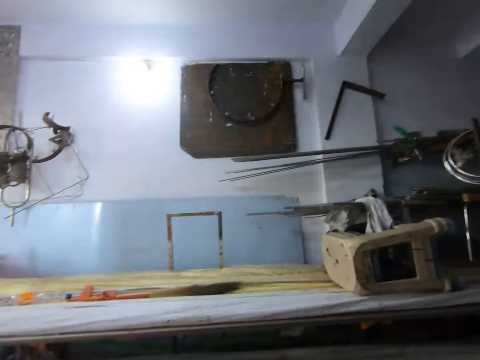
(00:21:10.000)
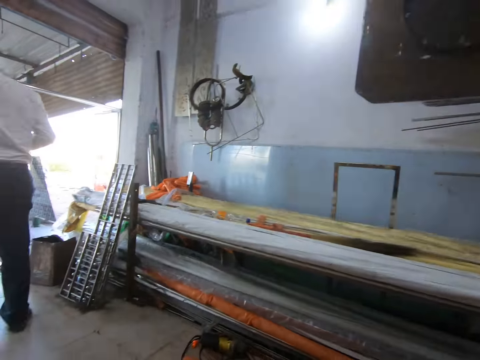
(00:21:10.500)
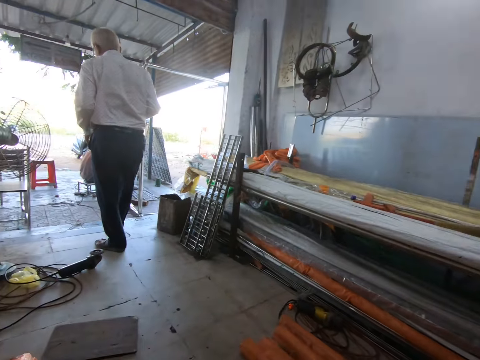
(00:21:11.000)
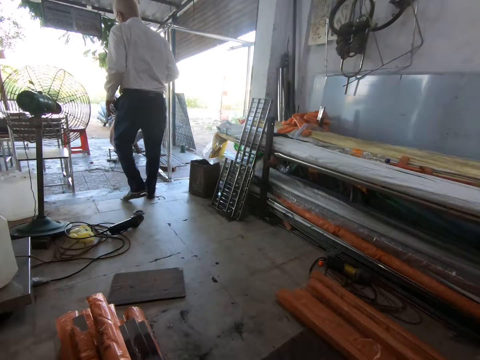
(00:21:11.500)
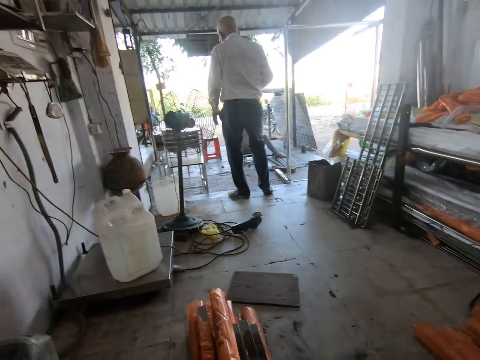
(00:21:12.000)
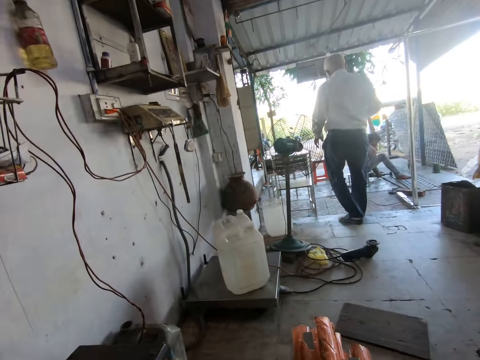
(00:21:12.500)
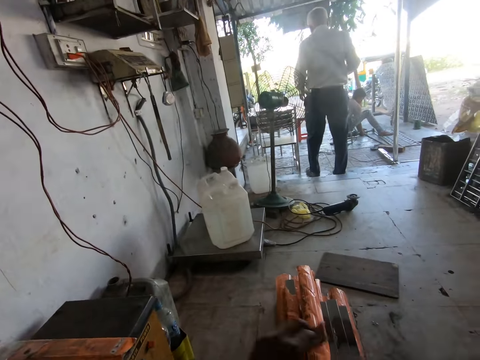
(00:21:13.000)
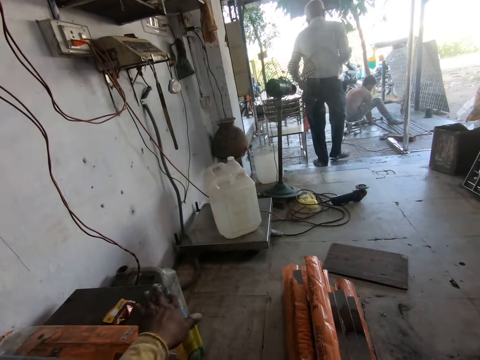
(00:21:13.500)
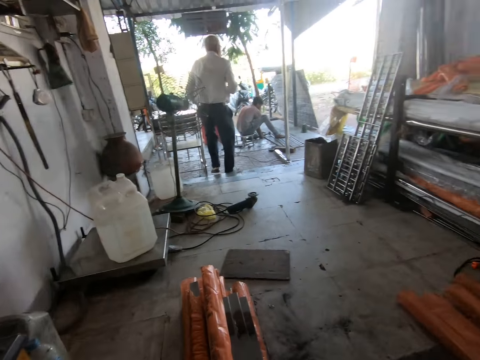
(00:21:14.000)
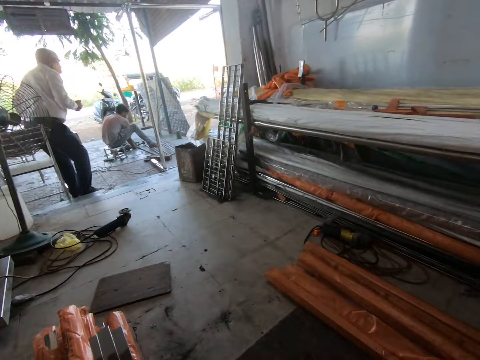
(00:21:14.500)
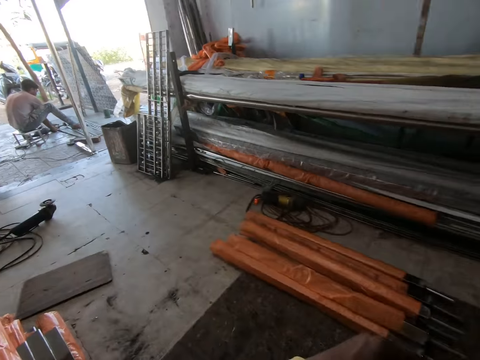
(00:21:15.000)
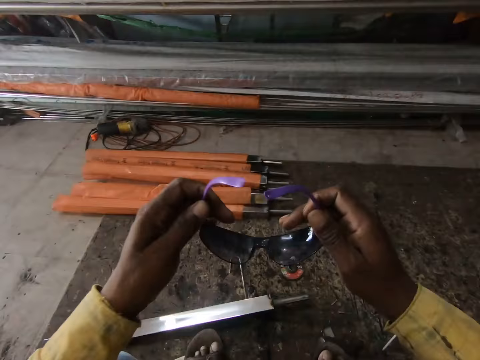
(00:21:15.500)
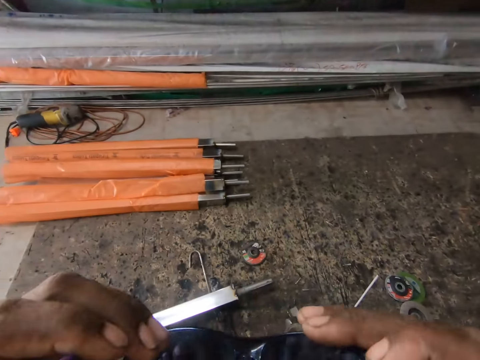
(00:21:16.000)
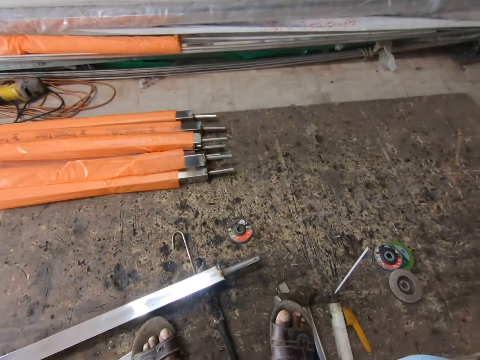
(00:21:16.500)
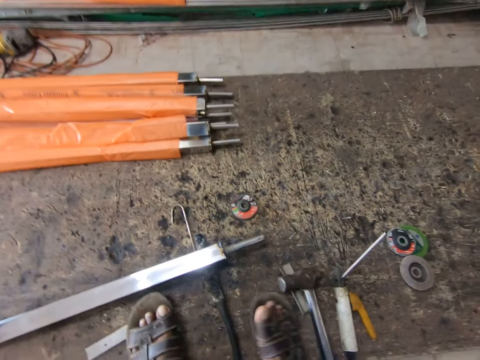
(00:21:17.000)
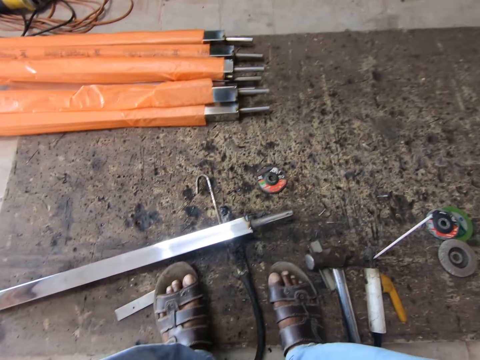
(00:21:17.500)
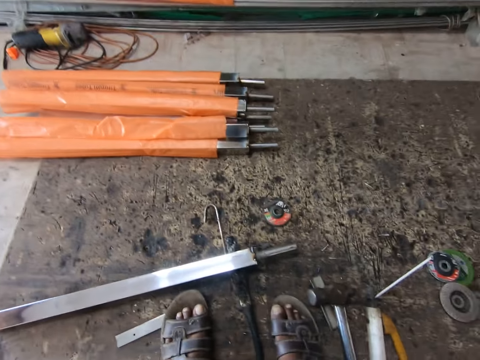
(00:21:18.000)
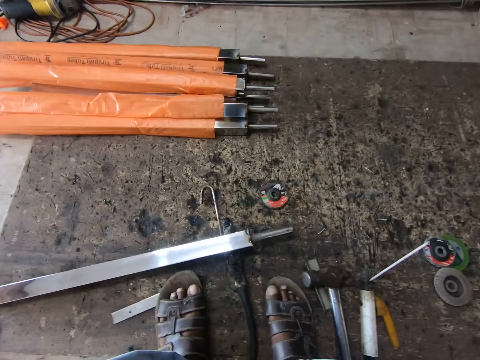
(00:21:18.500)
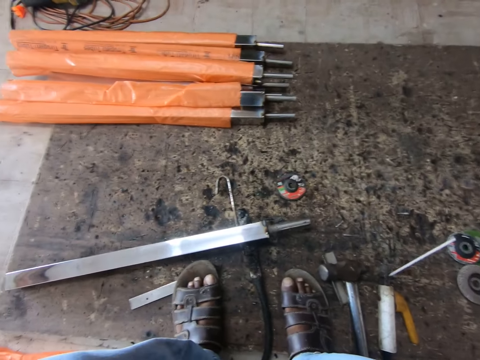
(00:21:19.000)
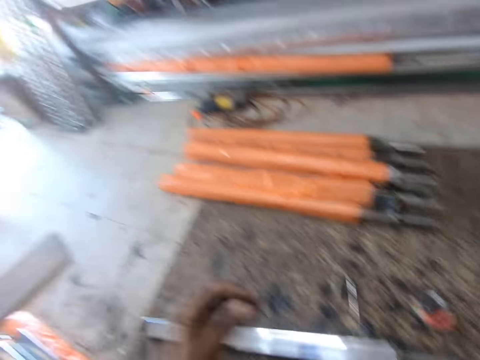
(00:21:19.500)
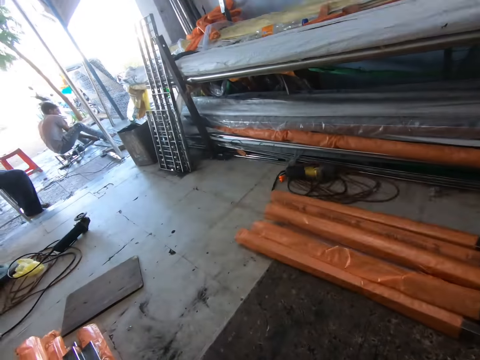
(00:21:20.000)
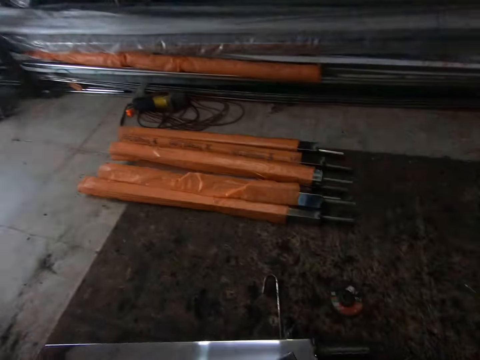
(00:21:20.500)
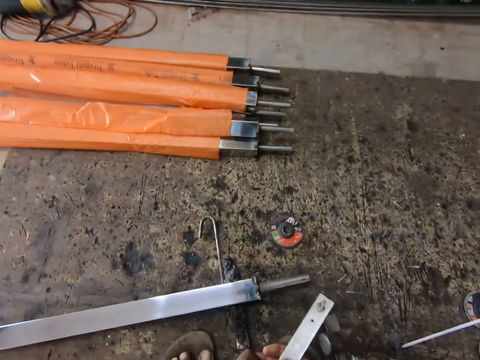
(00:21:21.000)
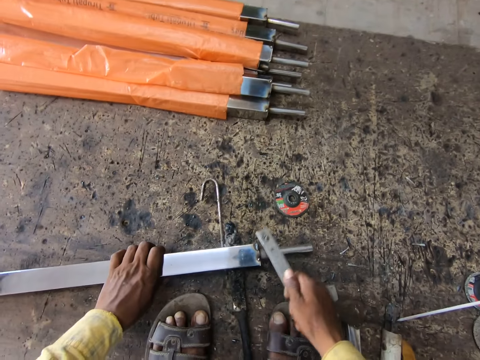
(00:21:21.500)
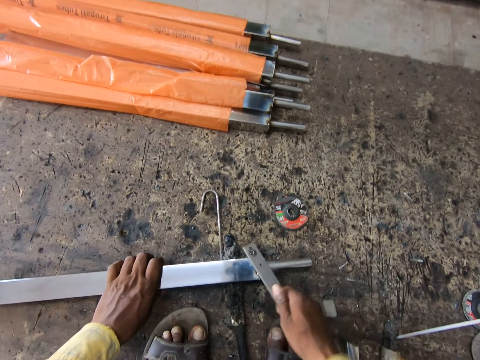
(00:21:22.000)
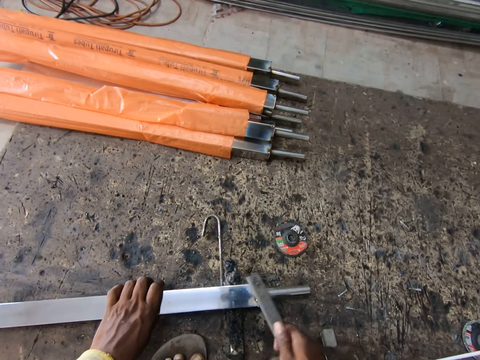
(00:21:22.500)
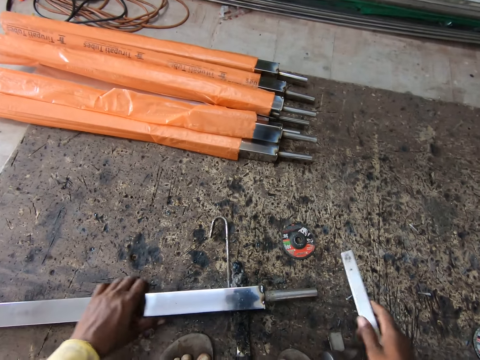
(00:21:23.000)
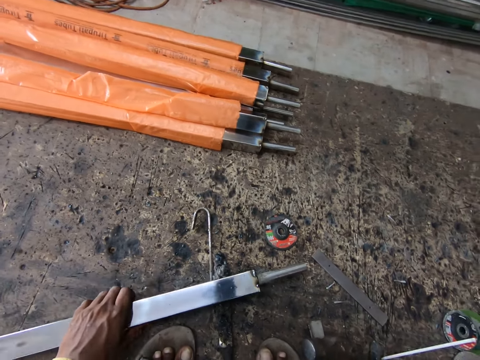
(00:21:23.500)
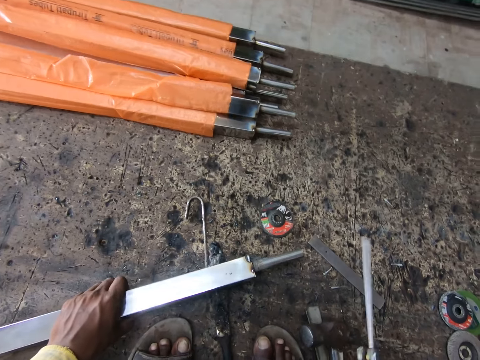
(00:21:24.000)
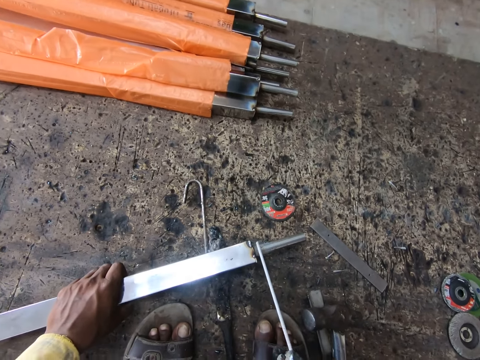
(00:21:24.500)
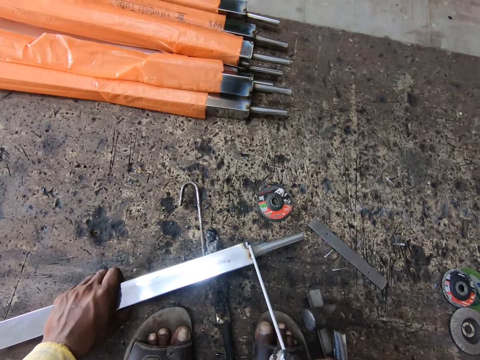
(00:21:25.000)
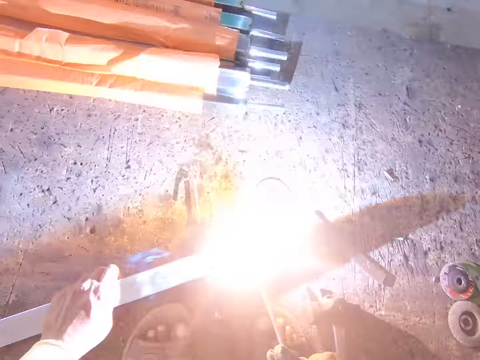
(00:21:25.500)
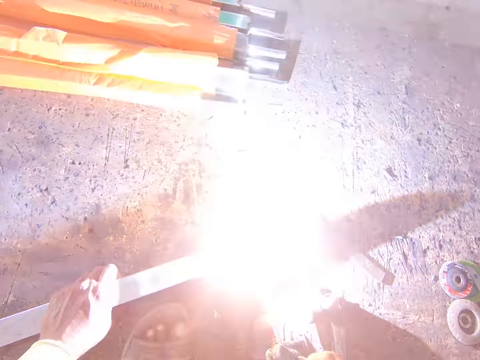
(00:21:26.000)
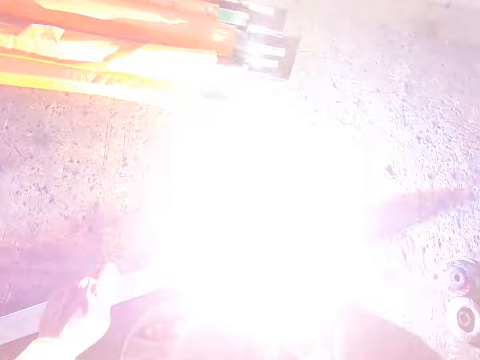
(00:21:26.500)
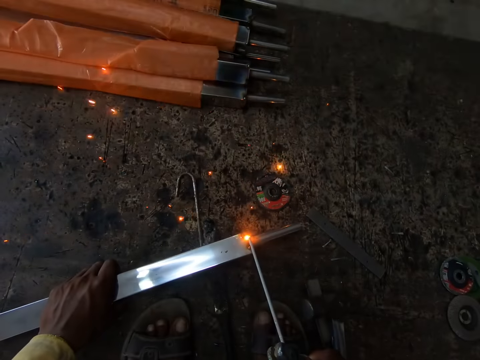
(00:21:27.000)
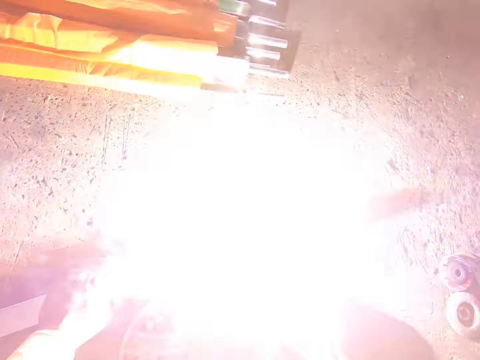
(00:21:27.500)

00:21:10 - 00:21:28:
A man walks around a workshop. The man walks away. The camera wearer picks up spectacles. They look around the workshop. They put on the glasses. They look around the workshop. They tap a welding rod. They pick up an electrode holder or welder. They weld the welding rod with the welder.

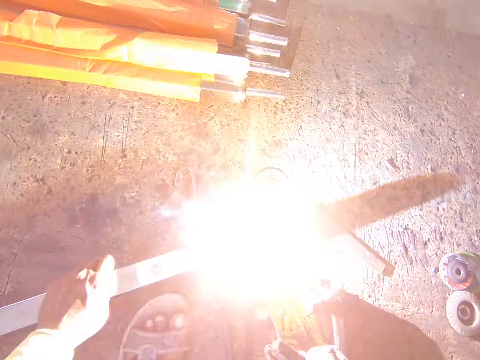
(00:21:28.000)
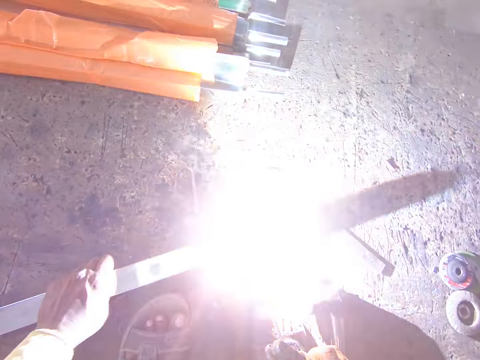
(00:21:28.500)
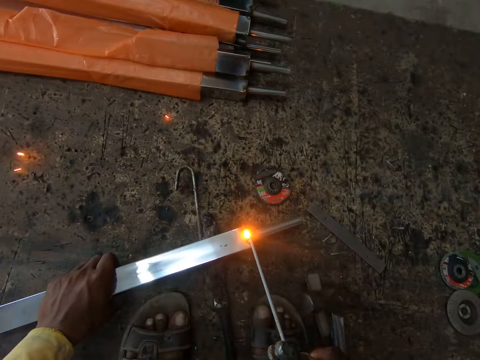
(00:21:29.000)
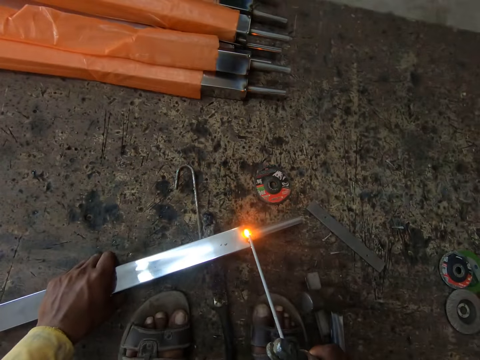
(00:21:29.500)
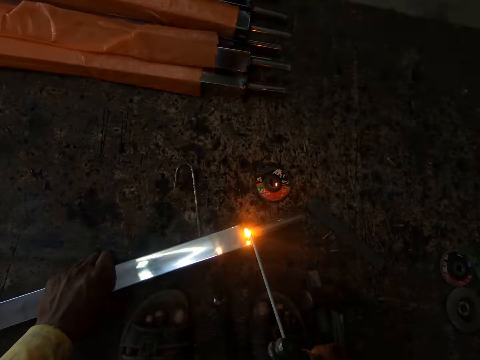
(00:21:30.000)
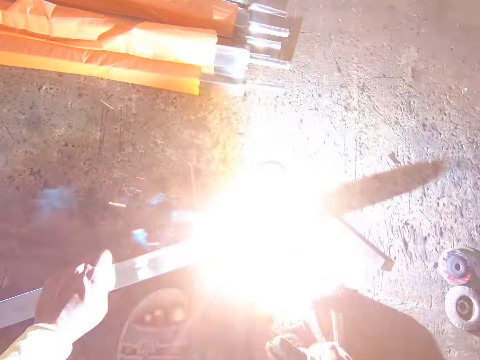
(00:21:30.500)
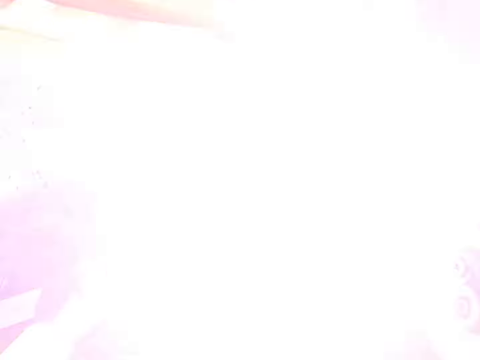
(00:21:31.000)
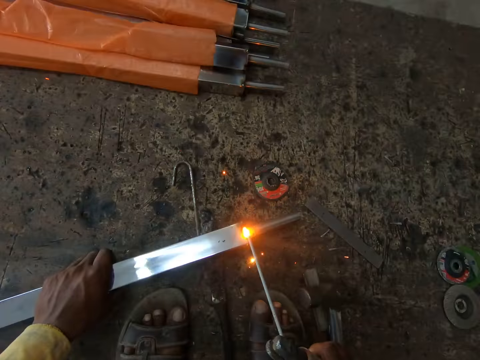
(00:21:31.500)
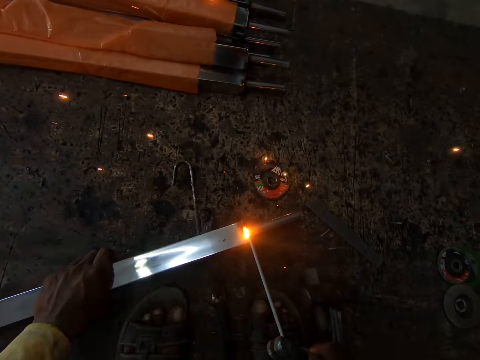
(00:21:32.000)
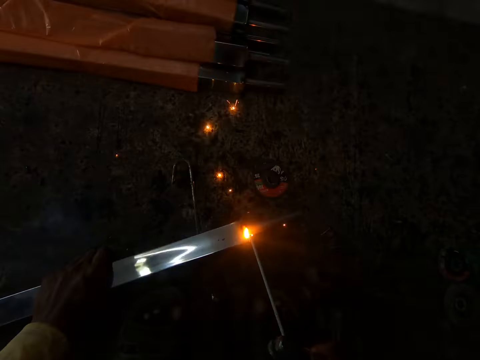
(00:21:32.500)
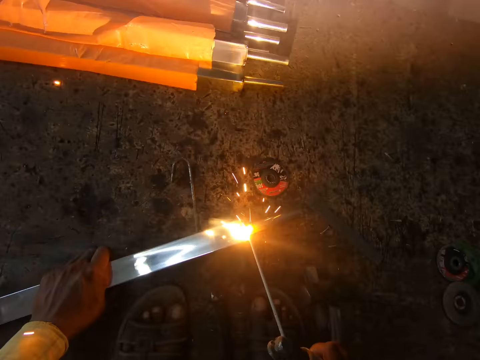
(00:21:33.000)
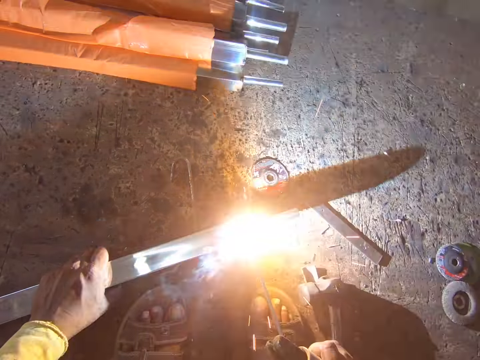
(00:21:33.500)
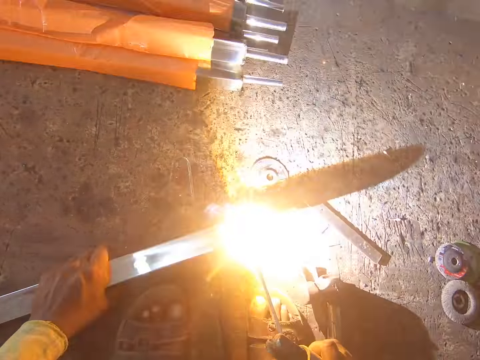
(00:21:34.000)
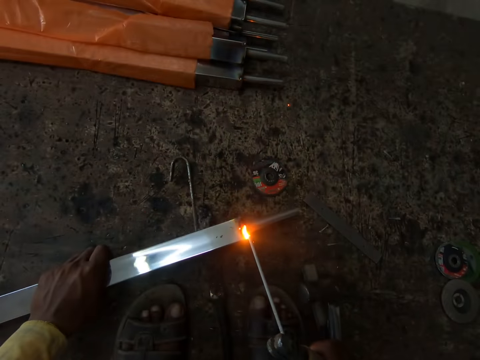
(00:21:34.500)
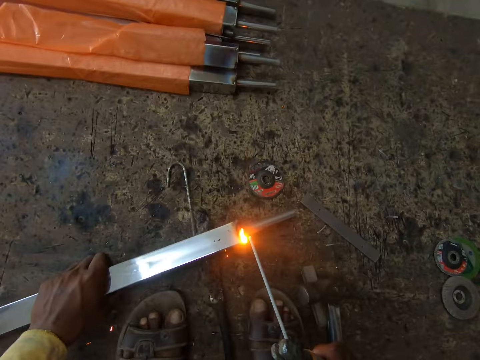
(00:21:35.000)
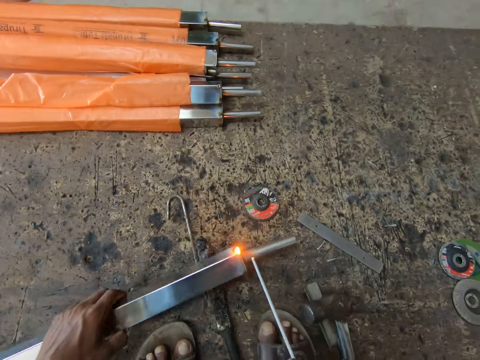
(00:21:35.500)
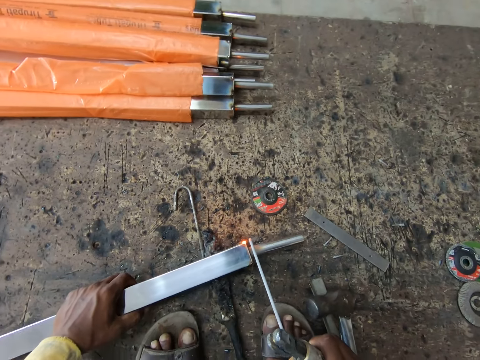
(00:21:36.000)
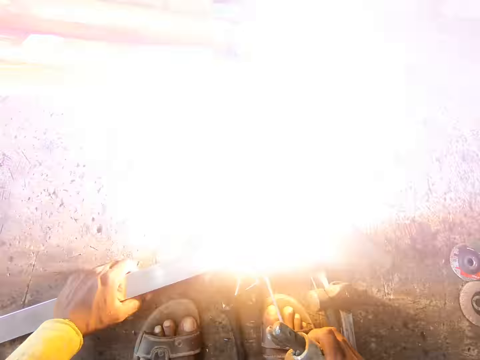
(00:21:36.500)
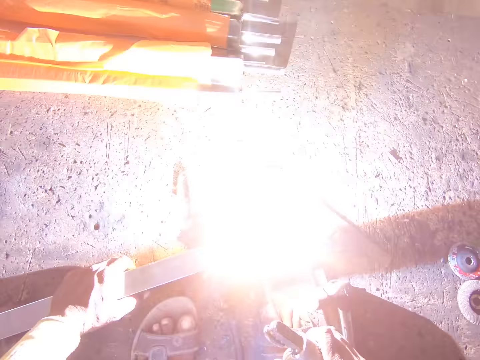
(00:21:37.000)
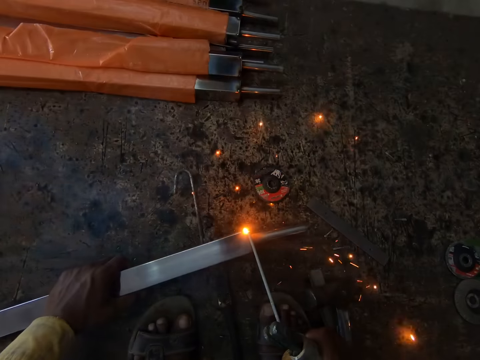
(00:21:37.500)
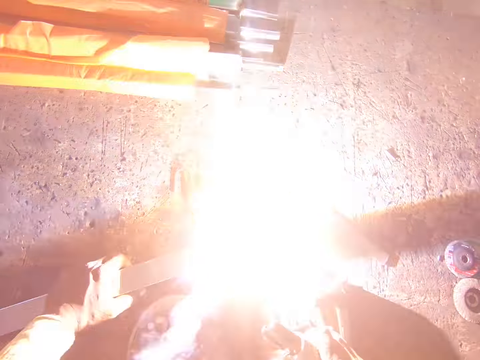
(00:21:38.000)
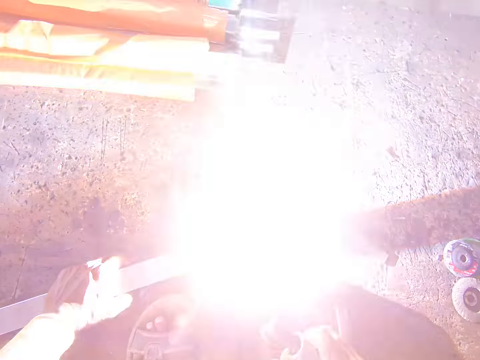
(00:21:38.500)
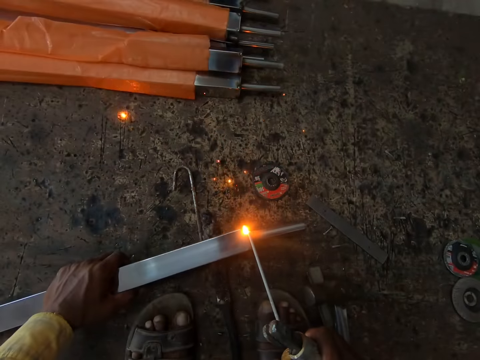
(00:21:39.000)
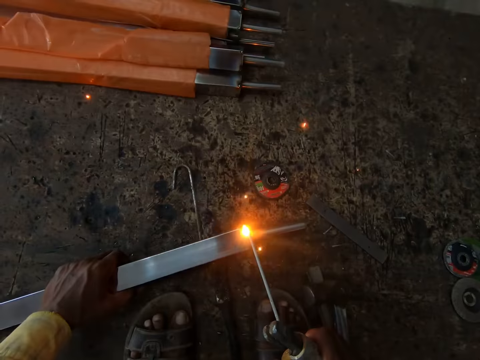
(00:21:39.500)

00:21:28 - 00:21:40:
The camera wearer adjusts a welding rod on the floor. They turn the metal around. They weld the welding rod with a welder.
